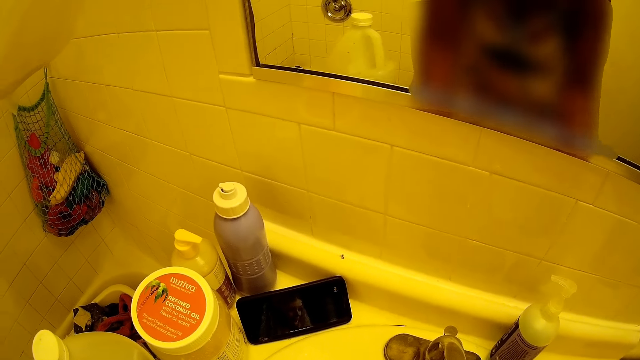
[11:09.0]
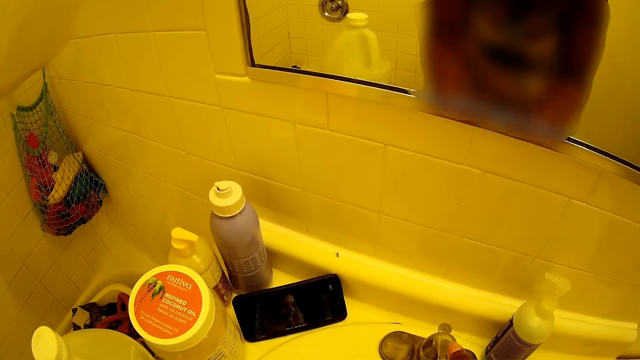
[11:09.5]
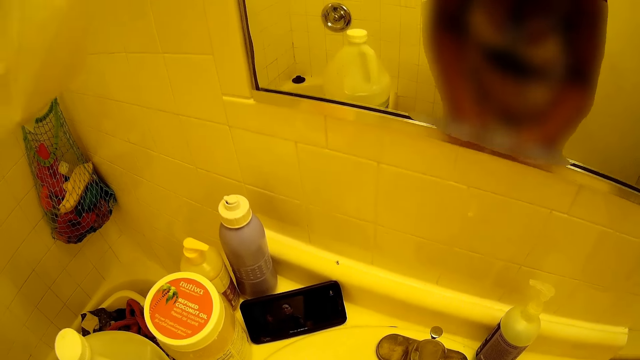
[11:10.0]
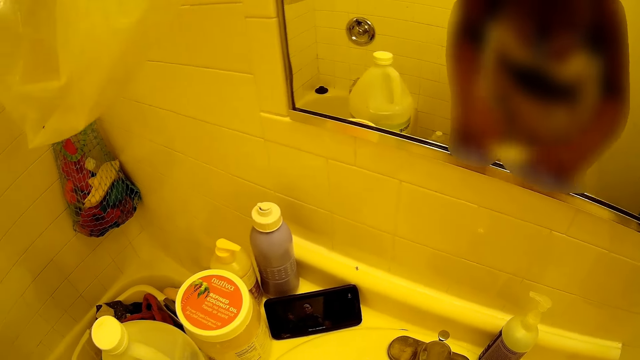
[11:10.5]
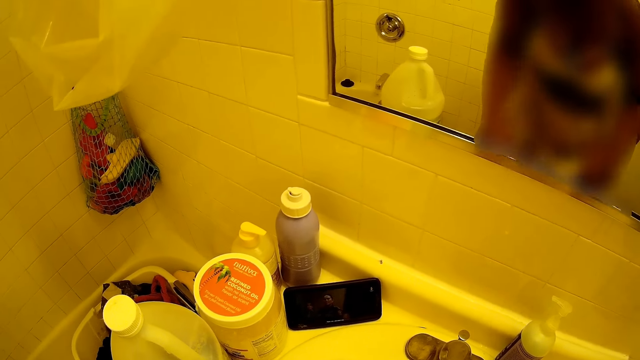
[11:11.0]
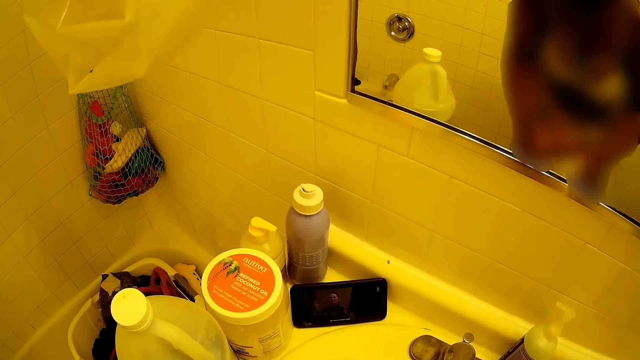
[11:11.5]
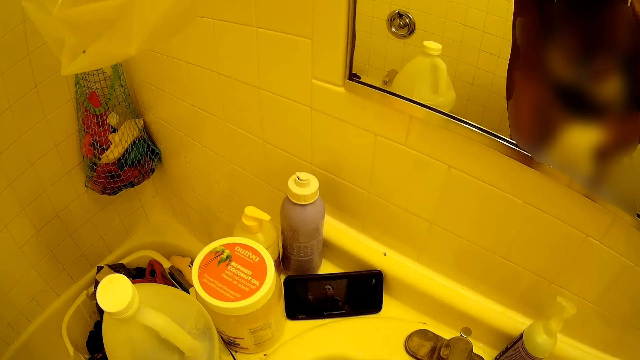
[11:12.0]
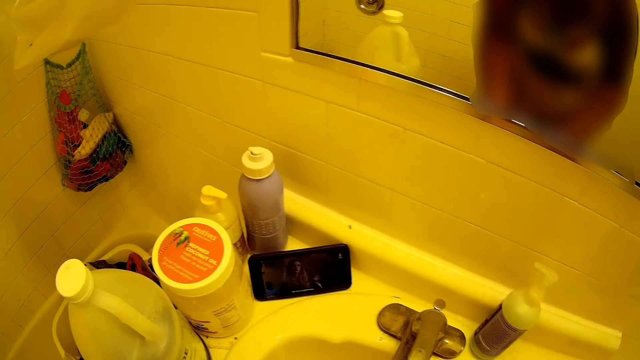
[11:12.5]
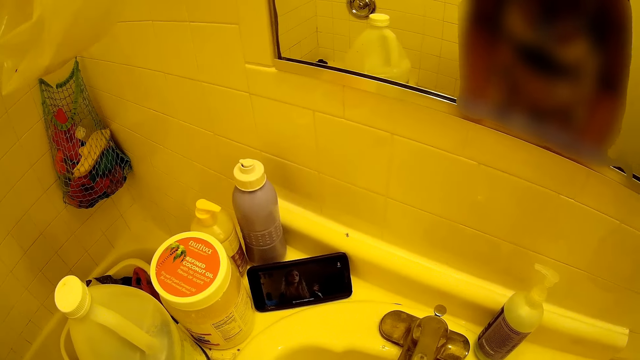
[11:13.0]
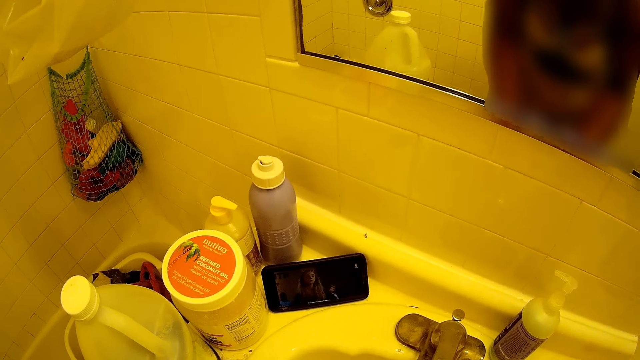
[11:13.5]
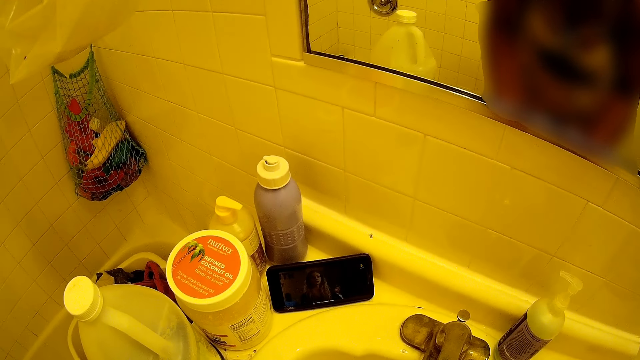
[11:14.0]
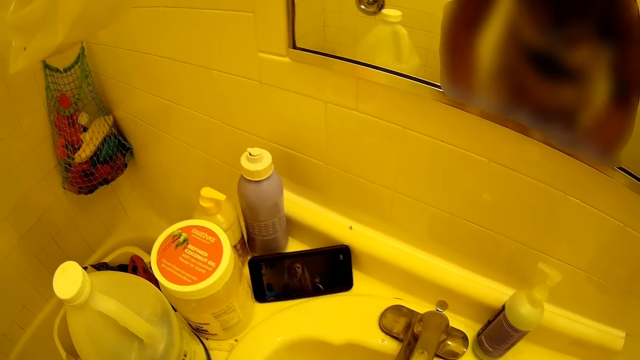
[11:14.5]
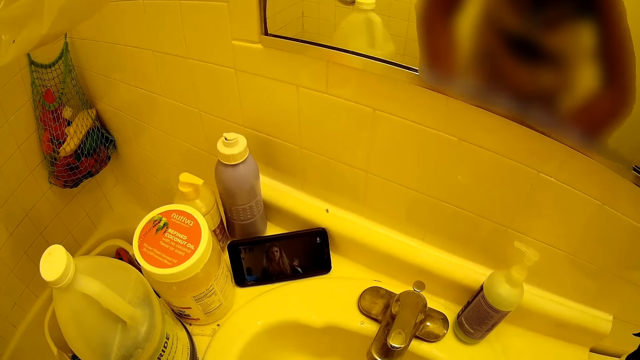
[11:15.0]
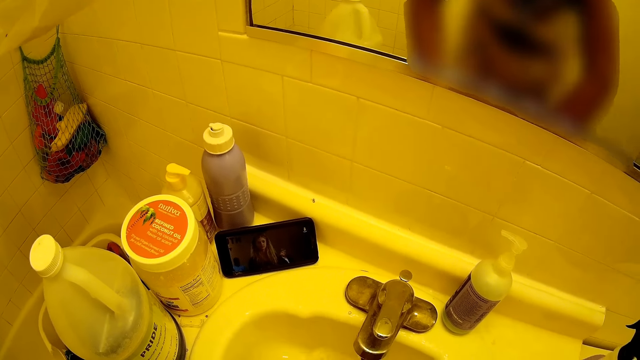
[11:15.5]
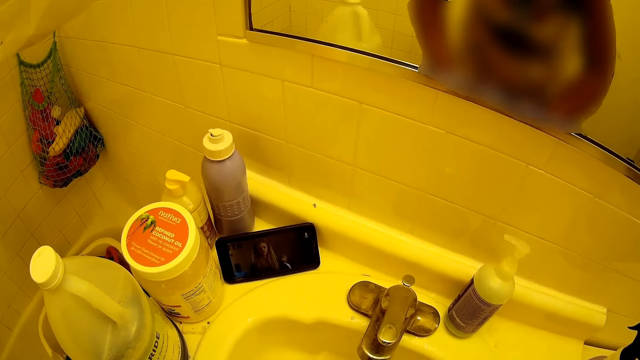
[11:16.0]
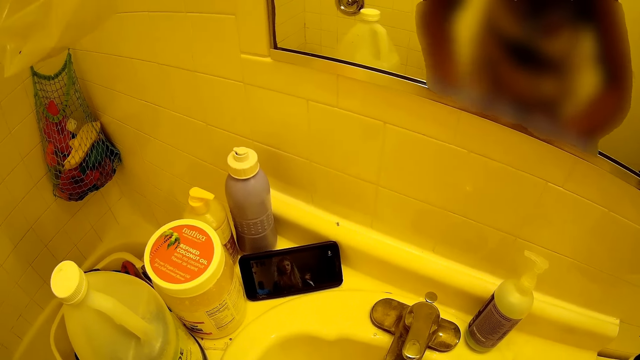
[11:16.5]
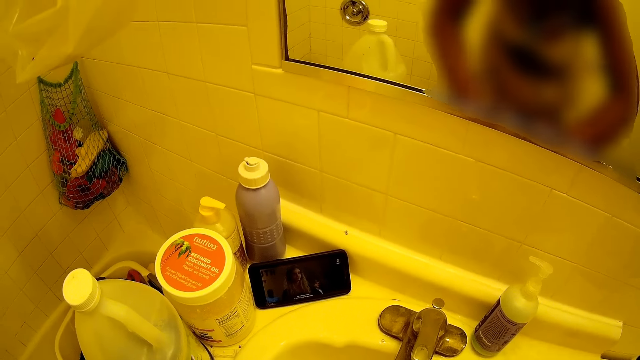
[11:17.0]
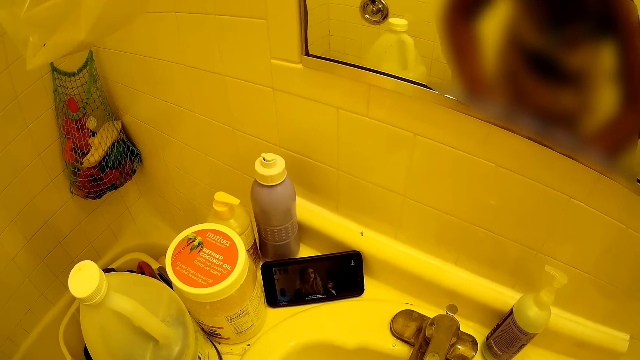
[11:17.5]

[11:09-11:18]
The camera wearer holds the white towel with both hands. She folds the white towel with both hands. She squeezes the white towel with both hands.

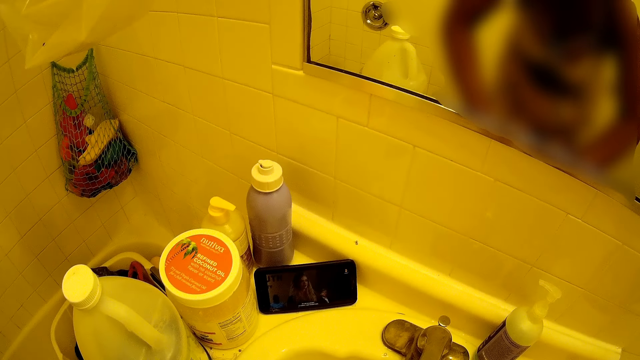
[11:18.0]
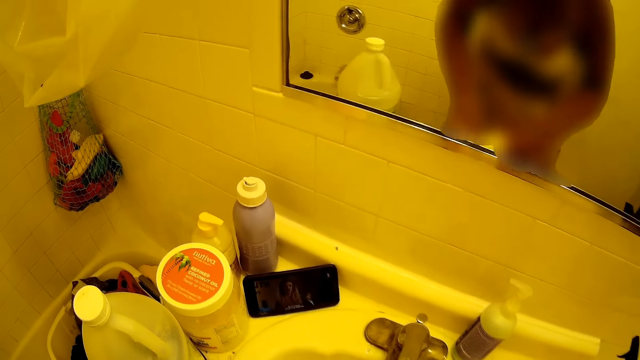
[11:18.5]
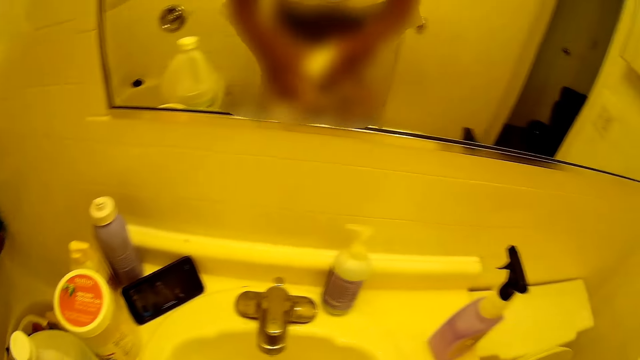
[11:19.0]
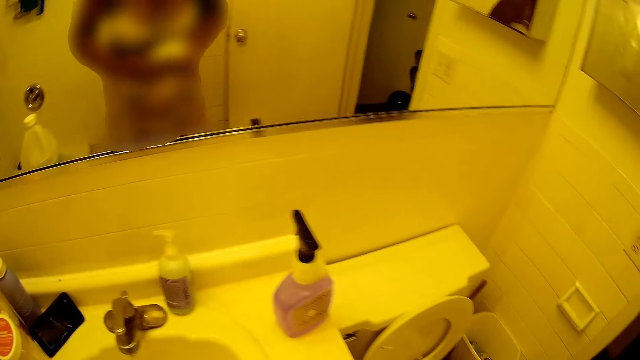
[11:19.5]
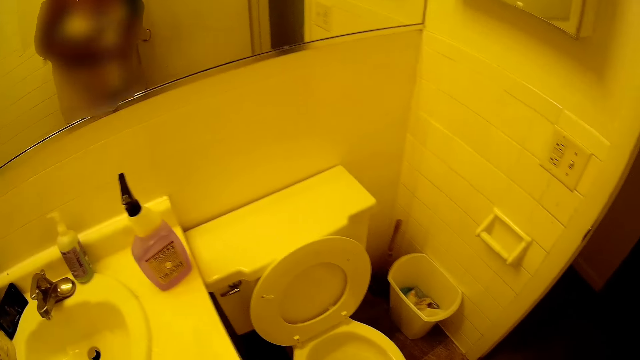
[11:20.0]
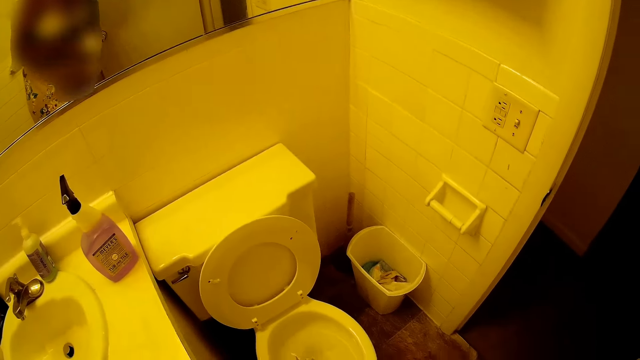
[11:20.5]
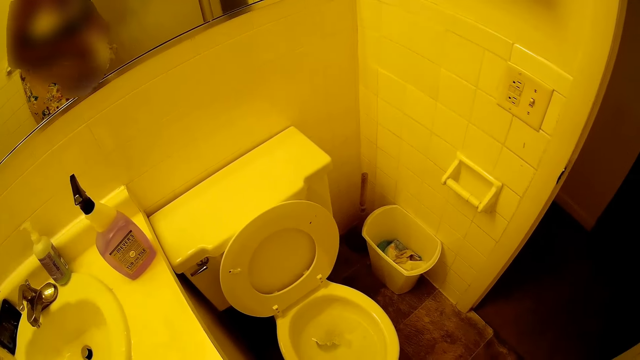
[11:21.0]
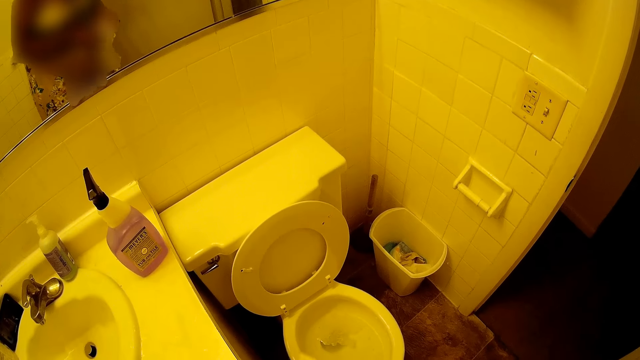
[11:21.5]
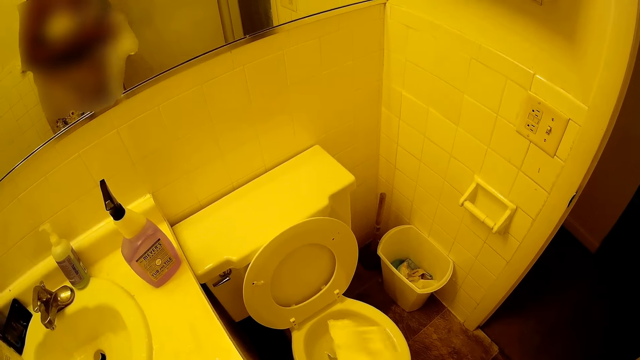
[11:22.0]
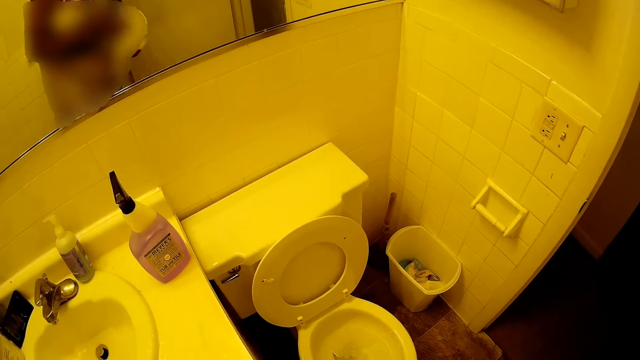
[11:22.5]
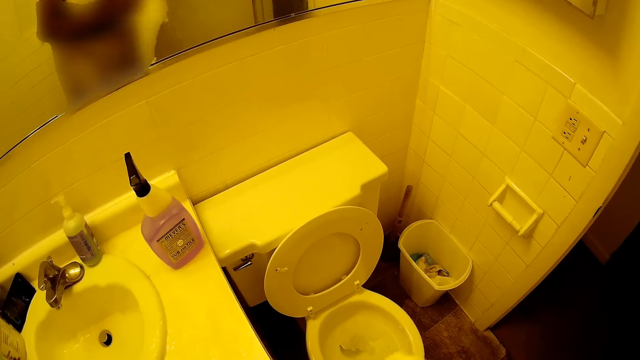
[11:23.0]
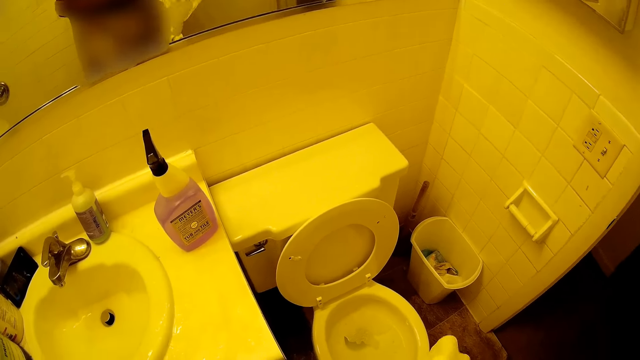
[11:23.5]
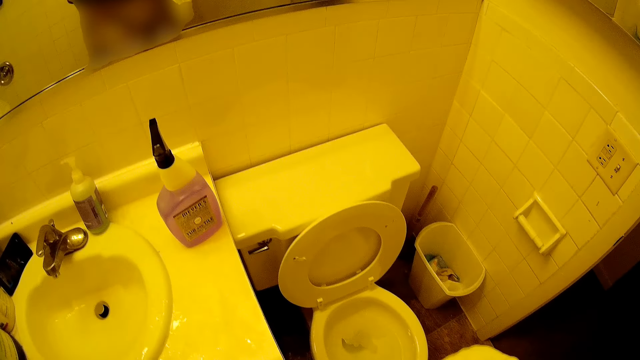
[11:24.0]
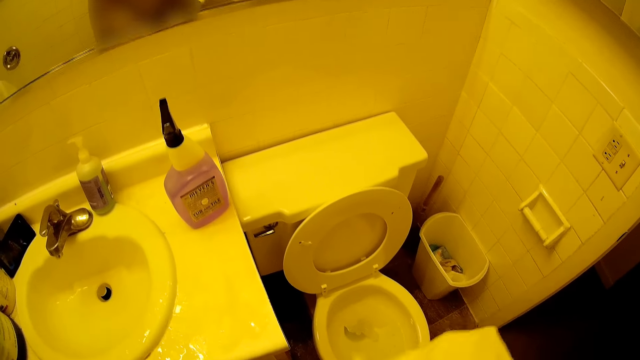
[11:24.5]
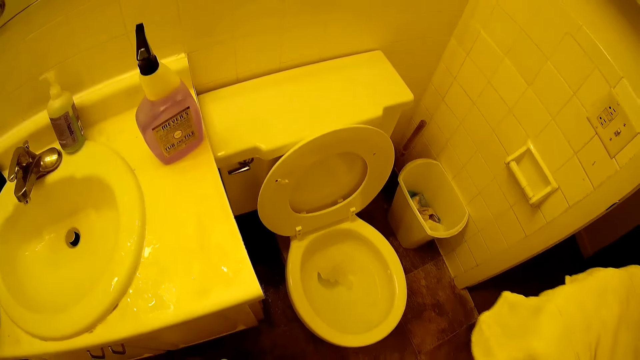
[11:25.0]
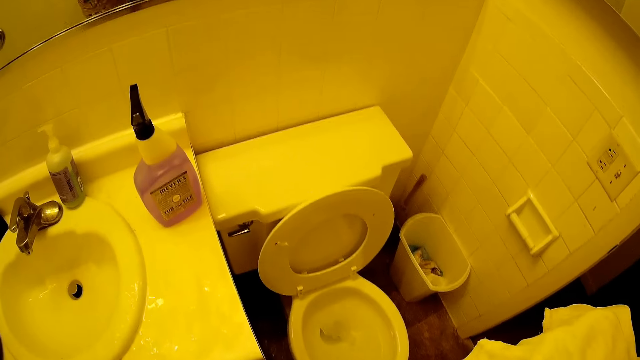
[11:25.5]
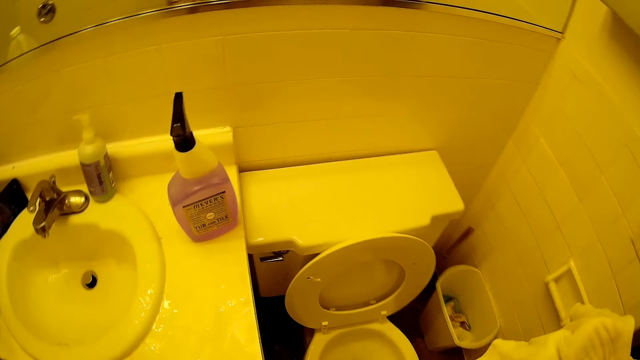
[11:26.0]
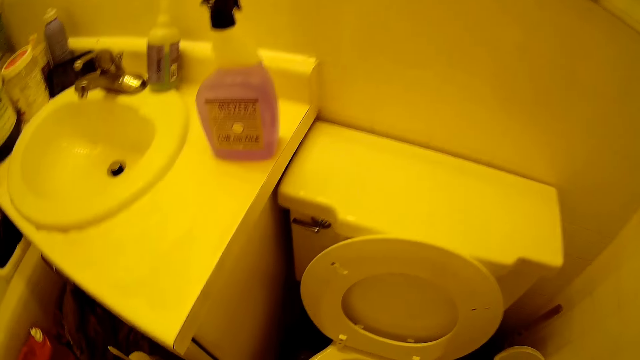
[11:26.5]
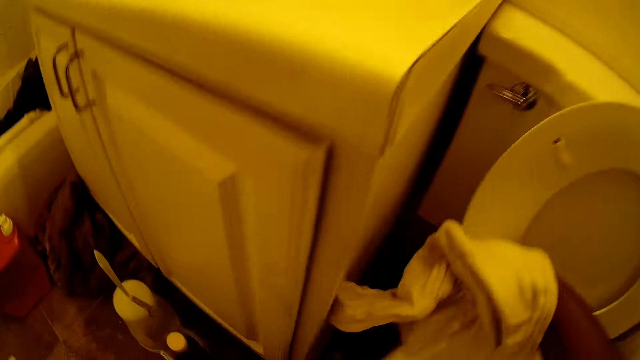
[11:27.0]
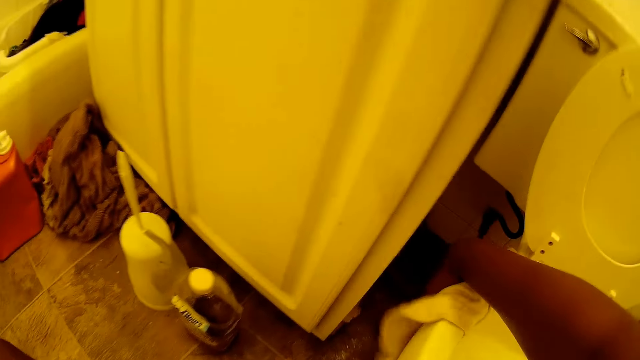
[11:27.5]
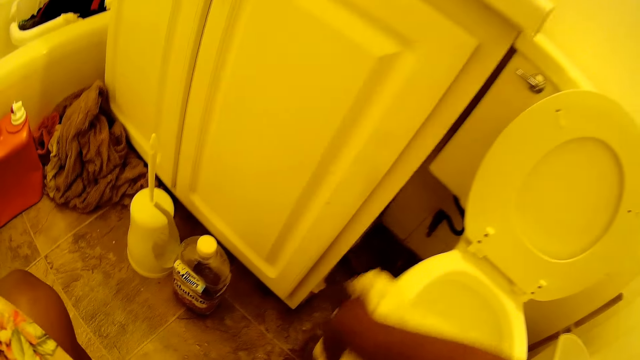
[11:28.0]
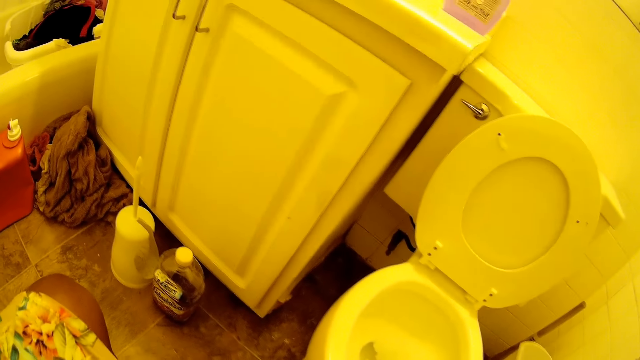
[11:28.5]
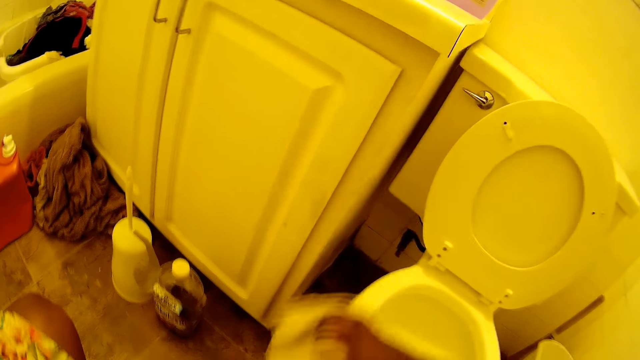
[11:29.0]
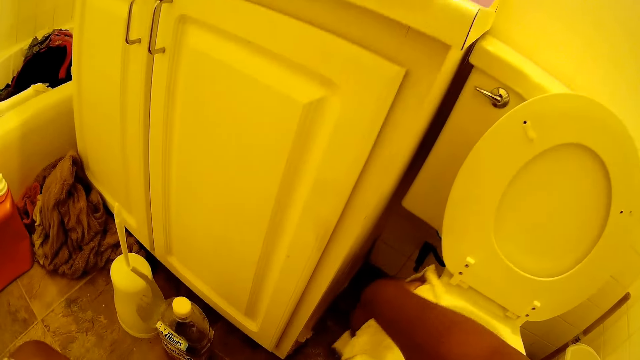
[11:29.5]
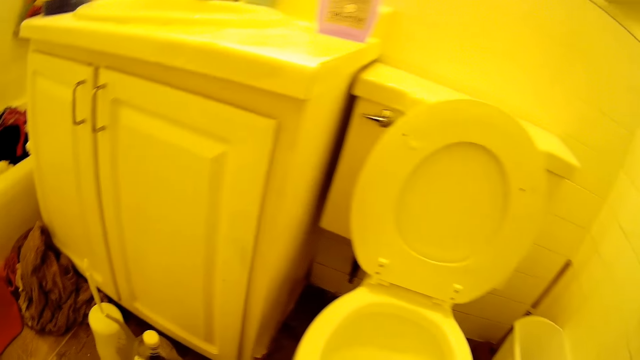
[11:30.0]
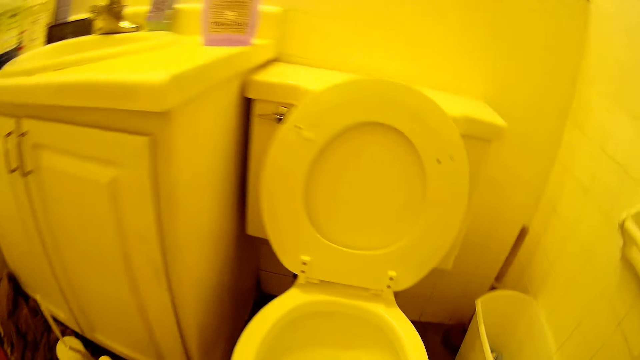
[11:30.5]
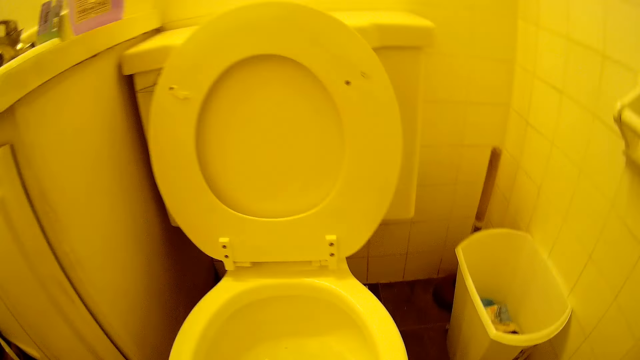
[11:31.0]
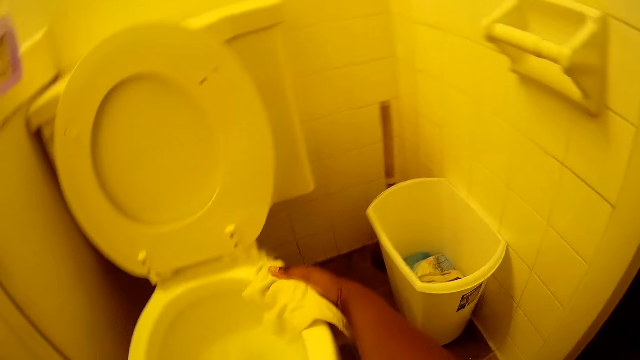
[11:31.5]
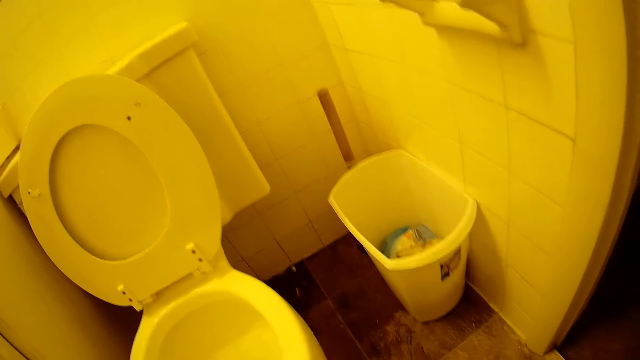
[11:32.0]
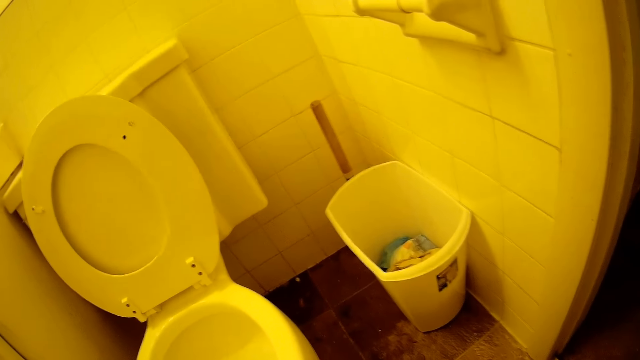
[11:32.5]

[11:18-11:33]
The camera wearer holds the white towel with both hands. She moves around. She spreads out the white towel with both hands. She holds the white towel to her right hand. She wipes the body of the toilet seat with the white towel in her right hand.
